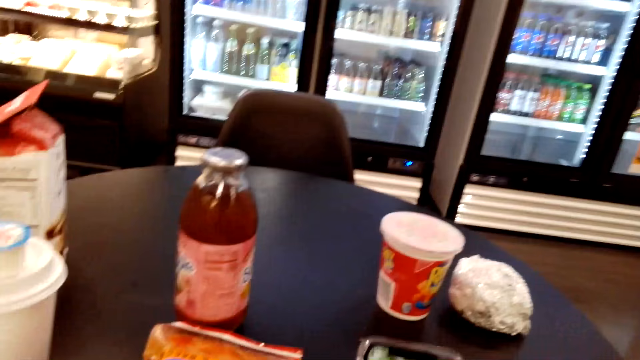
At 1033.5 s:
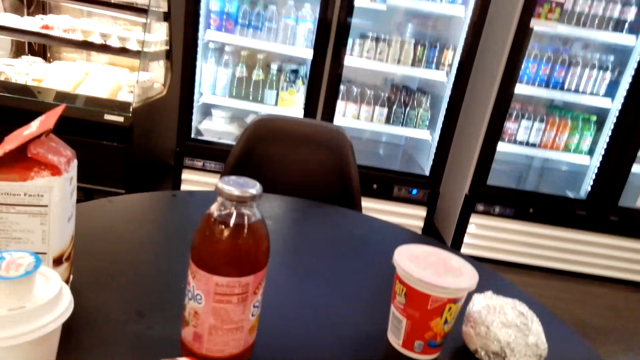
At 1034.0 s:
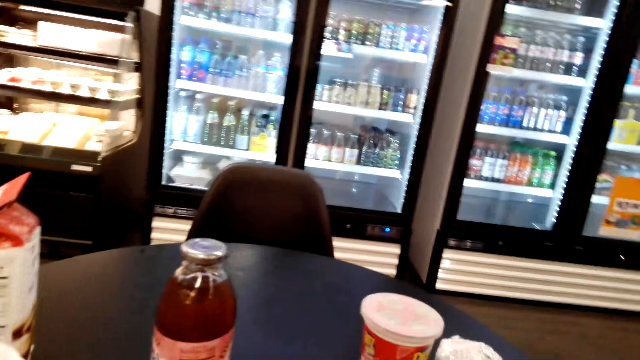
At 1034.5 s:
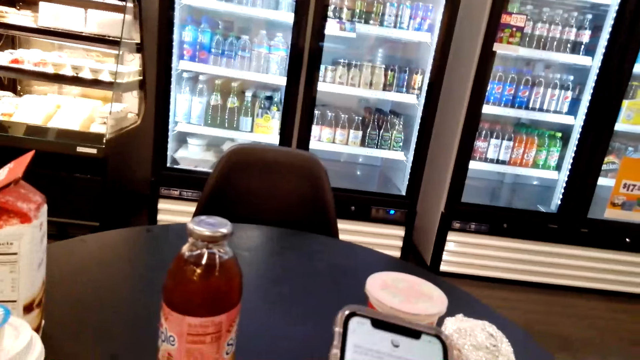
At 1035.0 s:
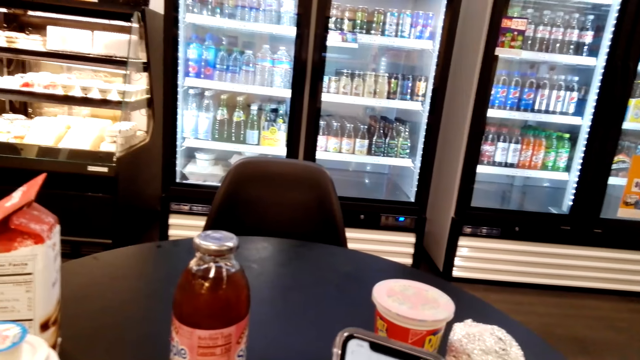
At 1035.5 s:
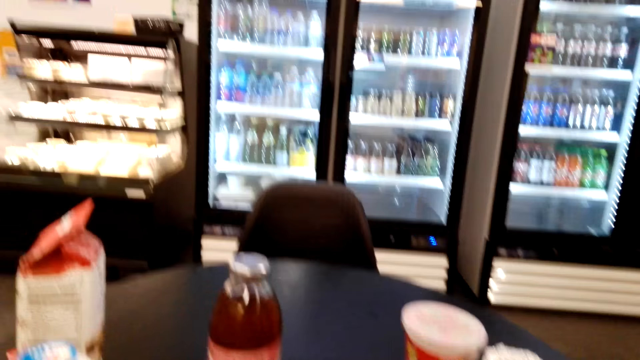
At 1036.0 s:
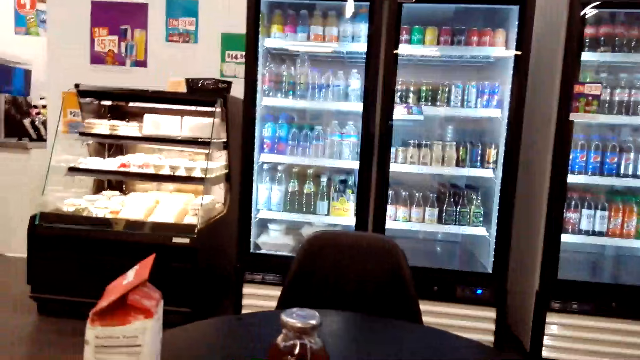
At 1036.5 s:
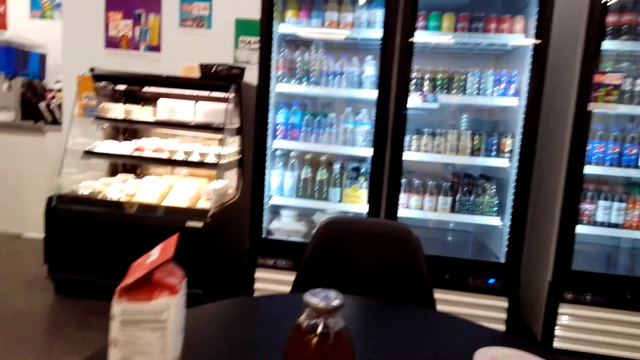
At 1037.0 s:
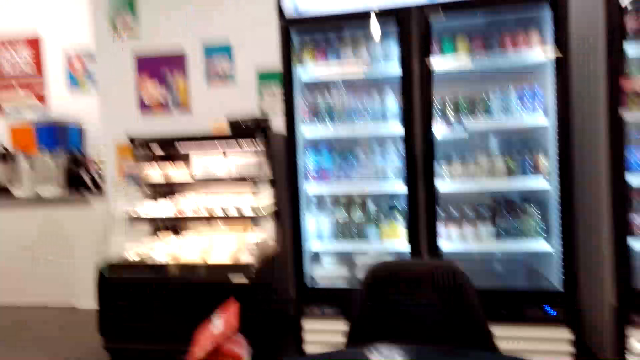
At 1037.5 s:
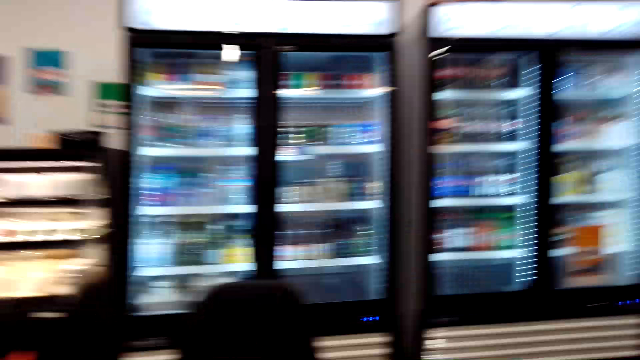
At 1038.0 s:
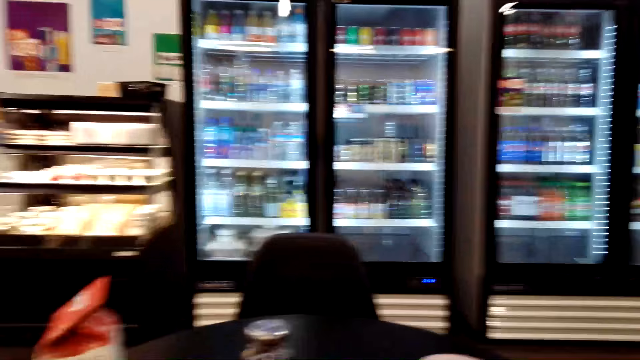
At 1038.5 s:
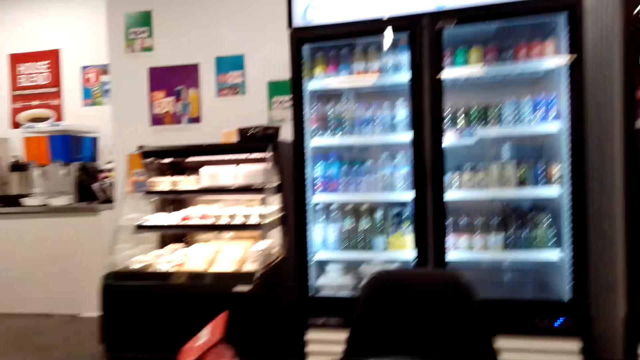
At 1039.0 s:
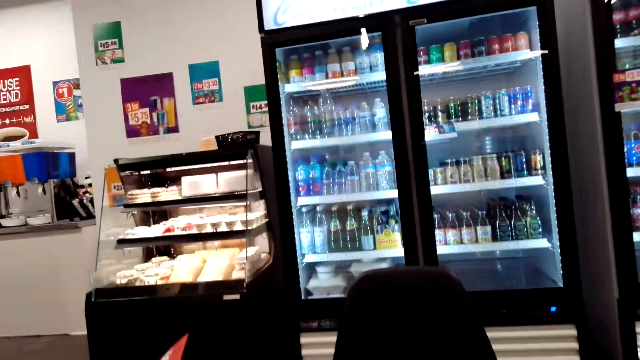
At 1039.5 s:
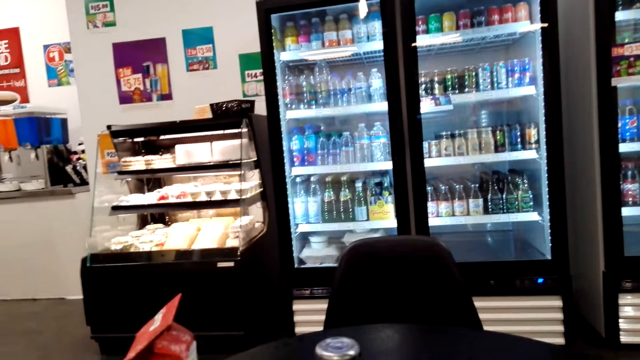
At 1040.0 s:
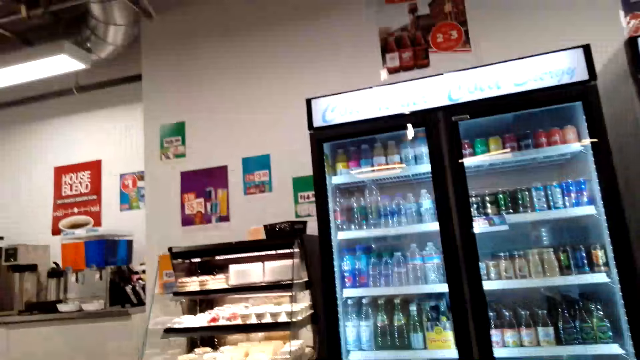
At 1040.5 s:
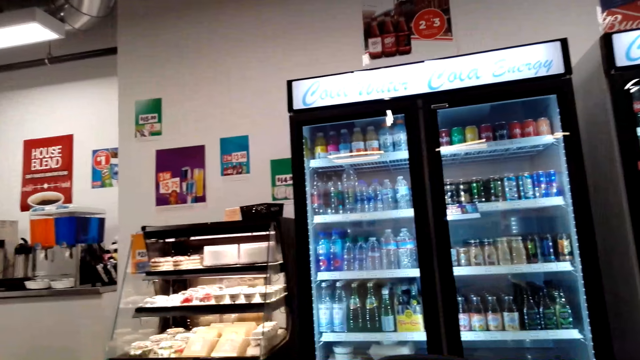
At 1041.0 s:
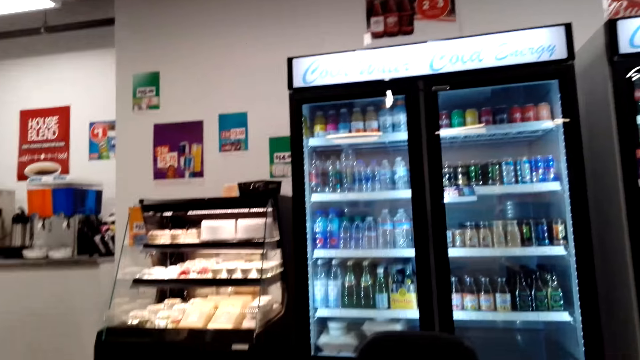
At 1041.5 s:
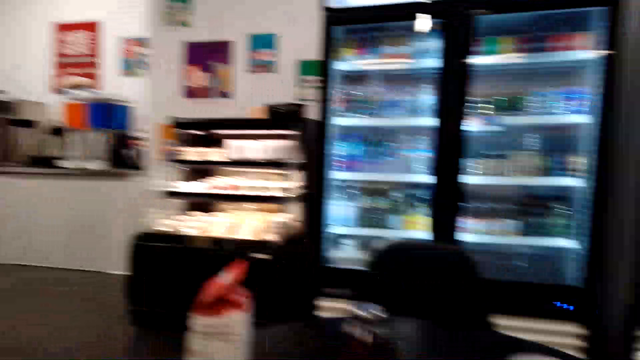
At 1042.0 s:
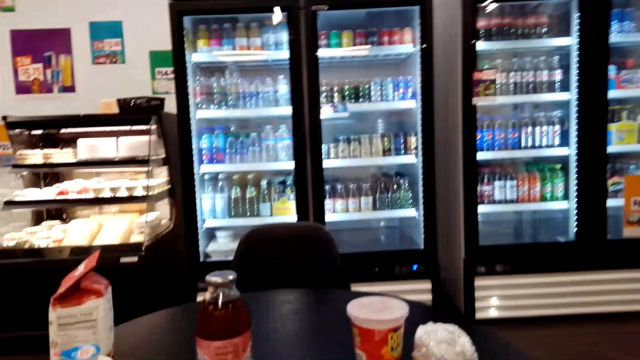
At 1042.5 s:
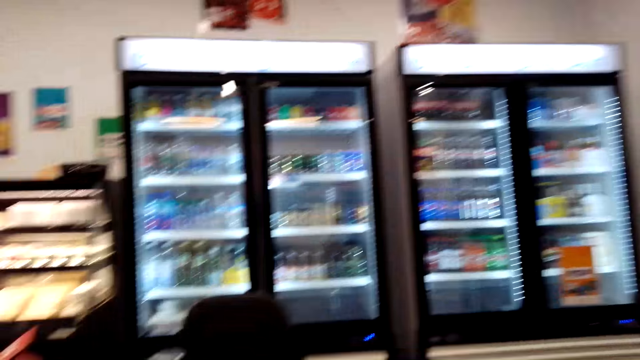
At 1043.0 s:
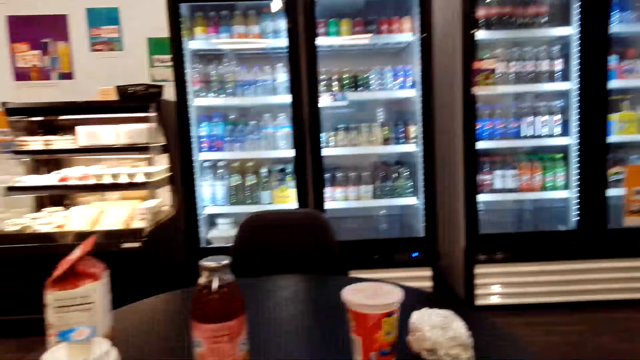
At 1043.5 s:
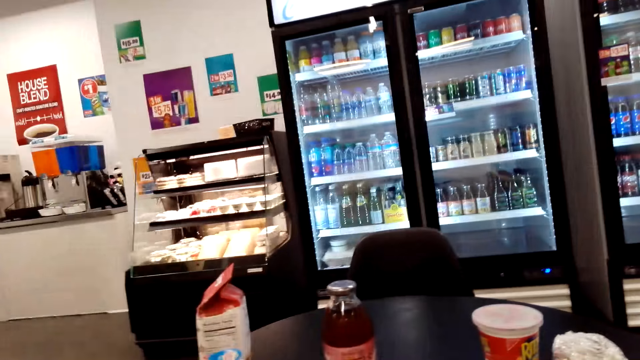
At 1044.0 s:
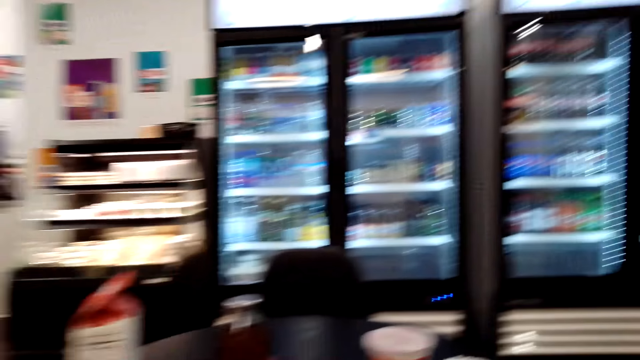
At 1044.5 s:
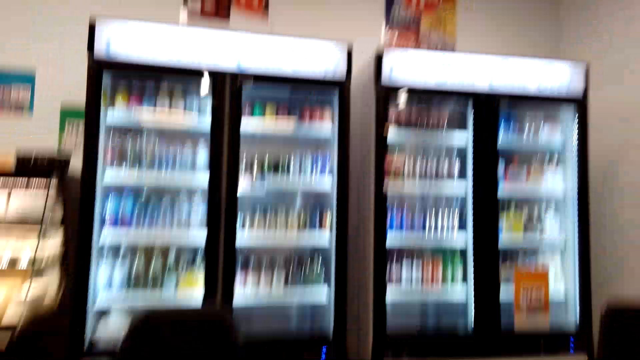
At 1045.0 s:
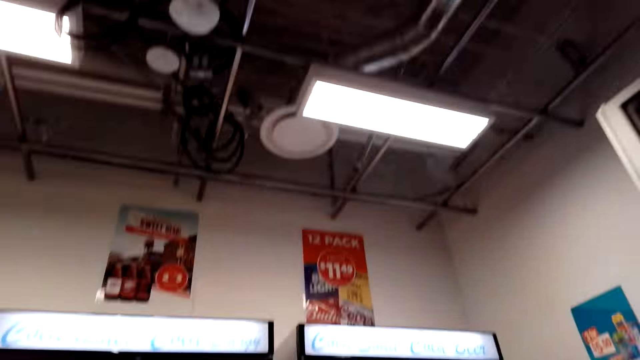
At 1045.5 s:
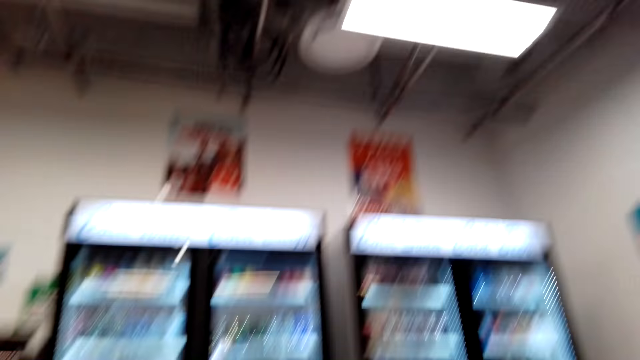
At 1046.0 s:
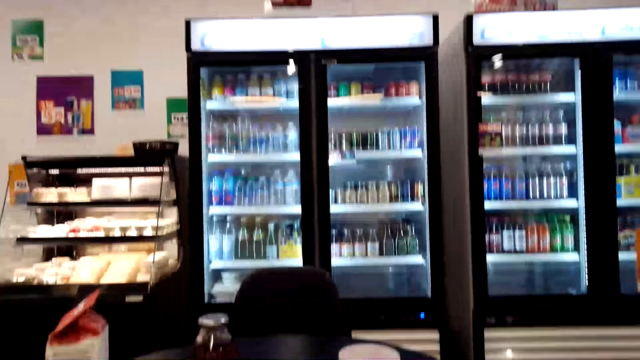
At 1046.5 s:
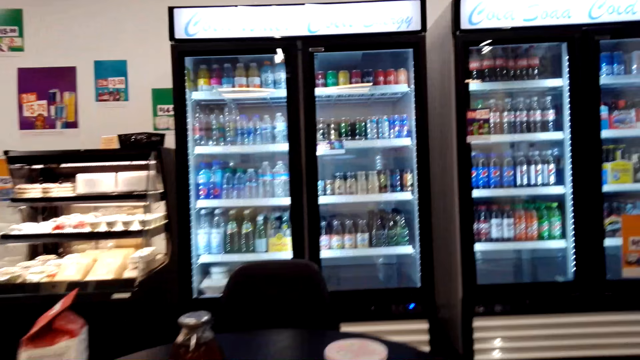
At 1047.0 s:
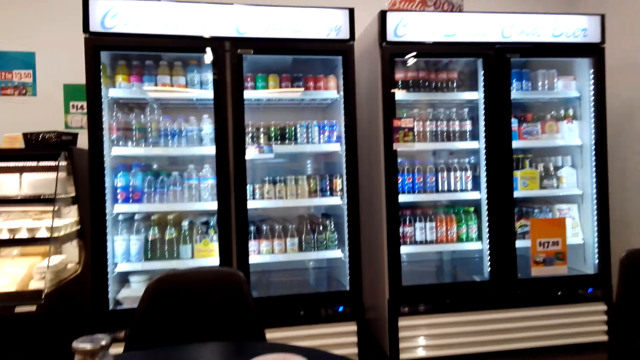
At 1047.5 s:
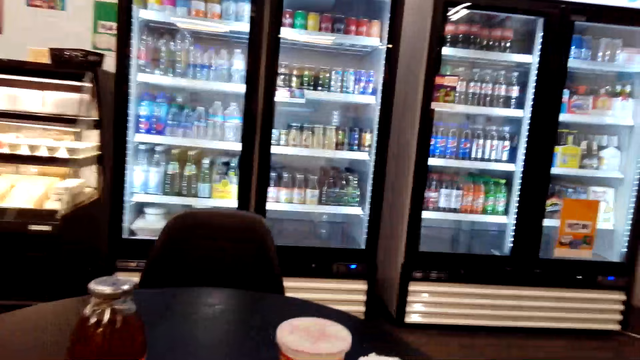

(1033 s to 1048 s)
The camera wearer operates her phone. They look around the store.

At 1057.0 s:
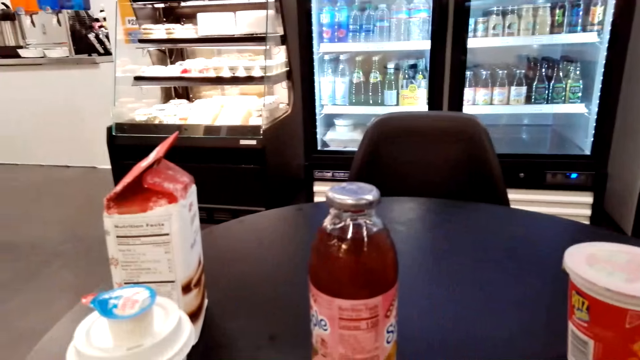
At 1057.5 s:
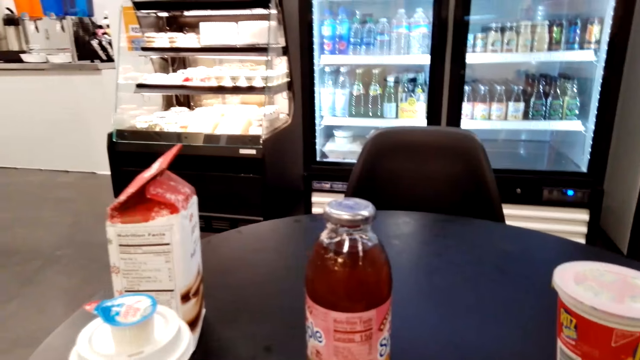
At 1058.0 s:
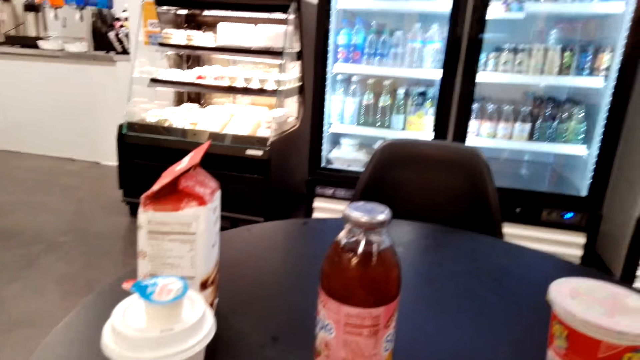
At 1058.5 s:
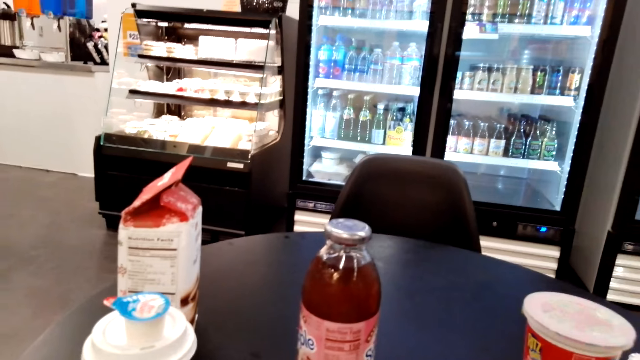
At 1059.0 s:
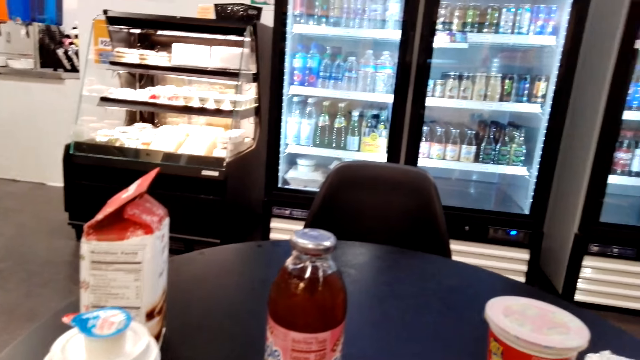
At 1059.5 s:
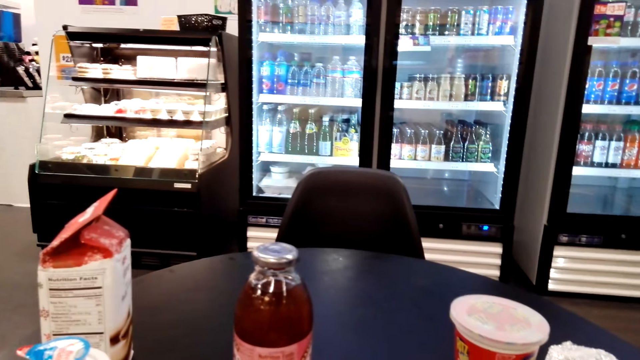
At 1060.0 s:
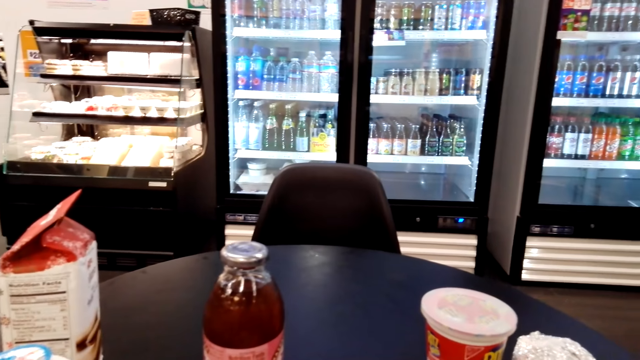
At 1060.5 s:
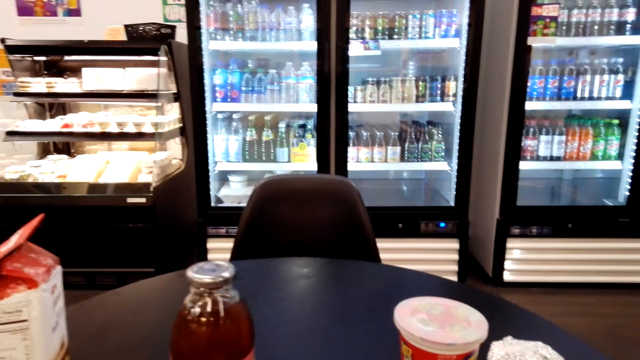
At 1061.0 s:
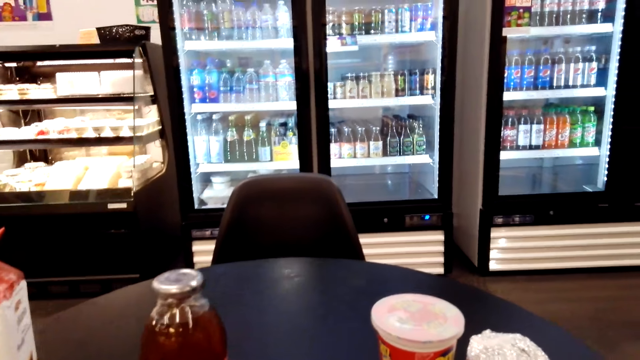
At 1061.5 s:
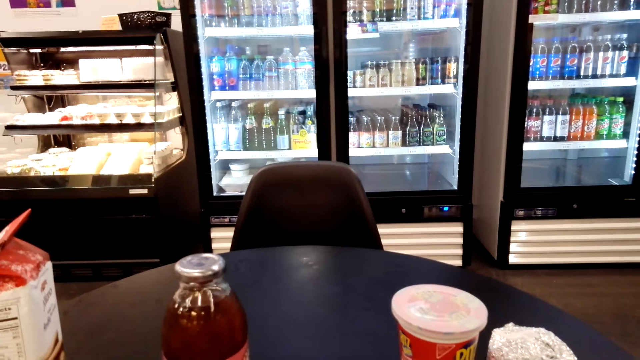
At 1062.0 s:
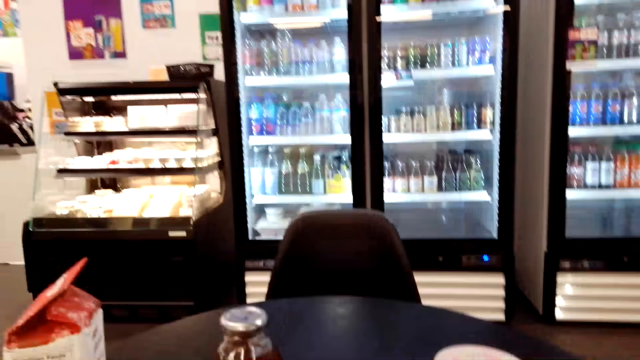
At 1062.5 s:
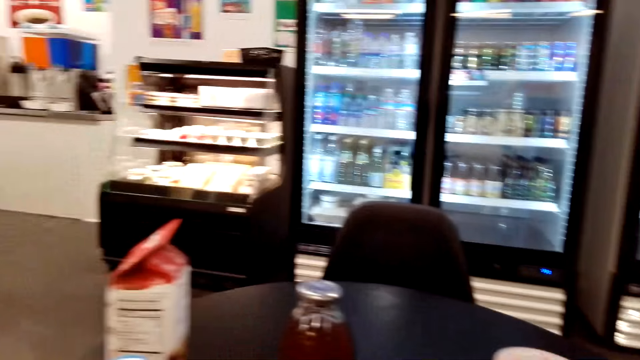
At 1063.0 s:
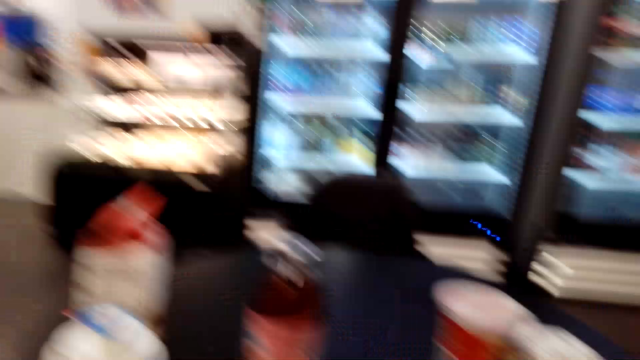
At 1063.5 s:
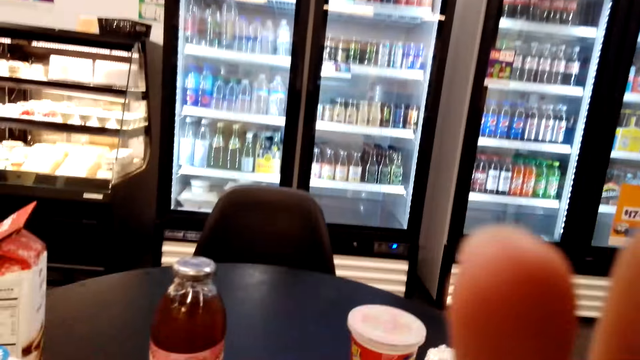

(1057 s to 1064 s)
The camera wearer touches the camera.
